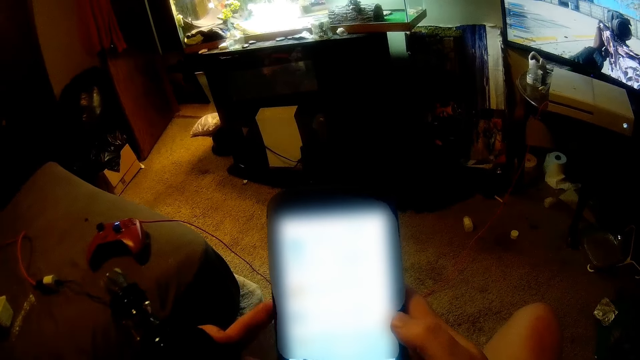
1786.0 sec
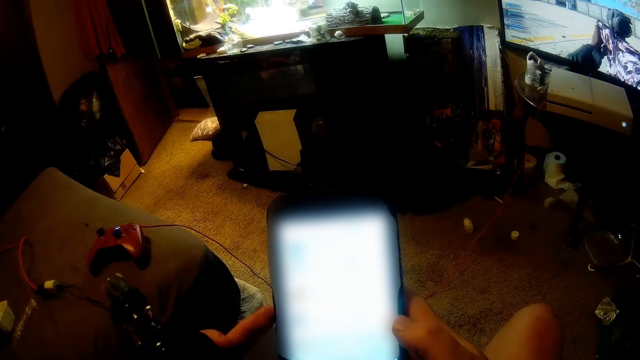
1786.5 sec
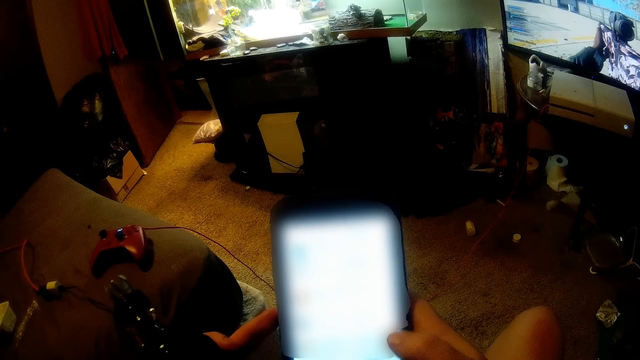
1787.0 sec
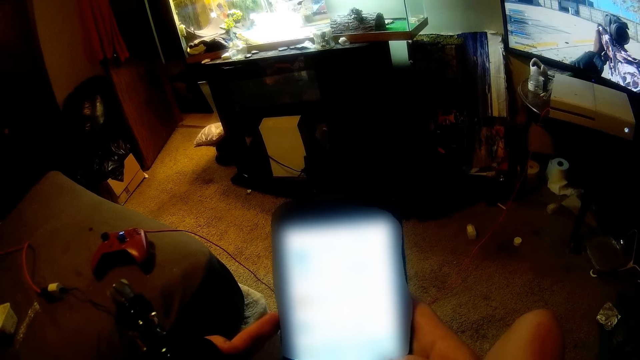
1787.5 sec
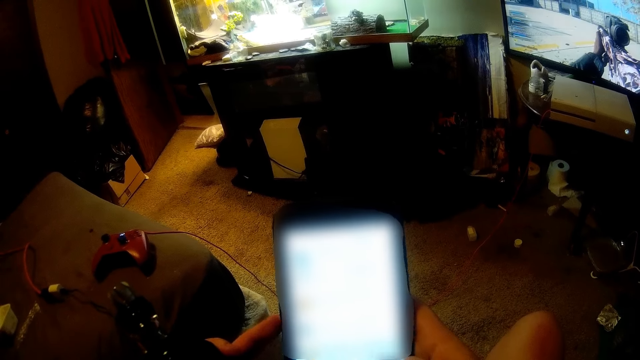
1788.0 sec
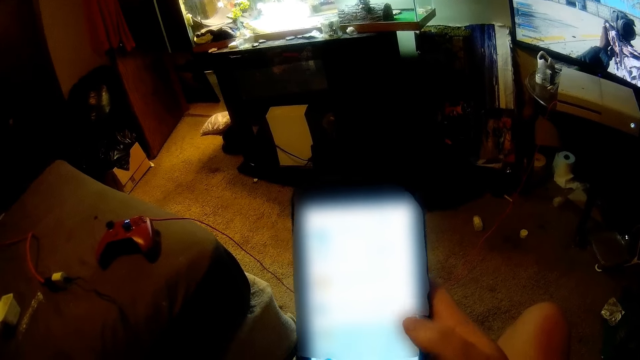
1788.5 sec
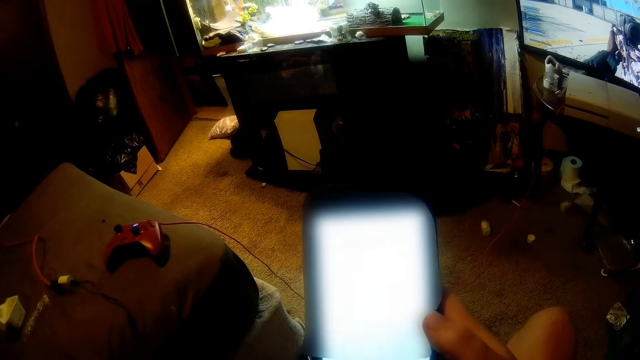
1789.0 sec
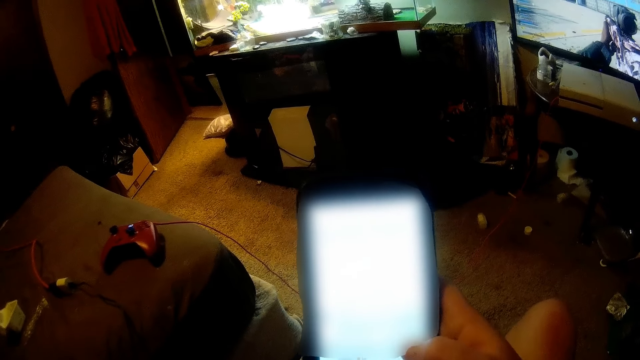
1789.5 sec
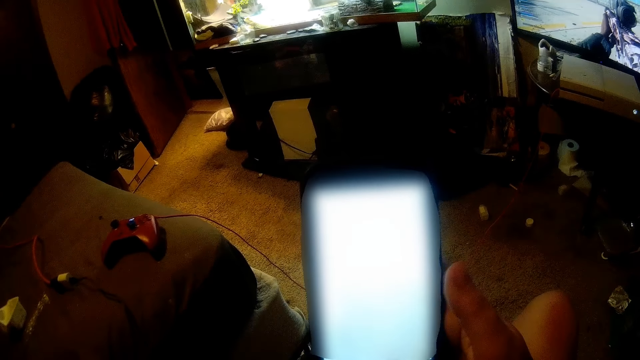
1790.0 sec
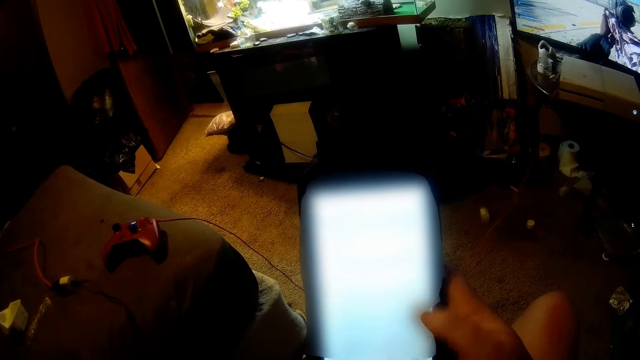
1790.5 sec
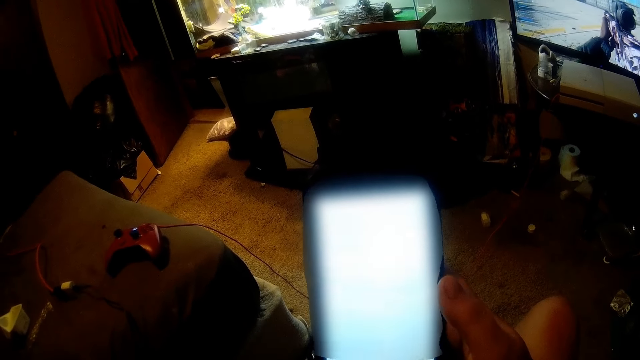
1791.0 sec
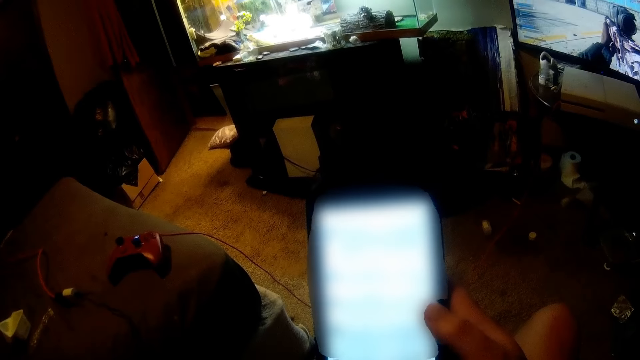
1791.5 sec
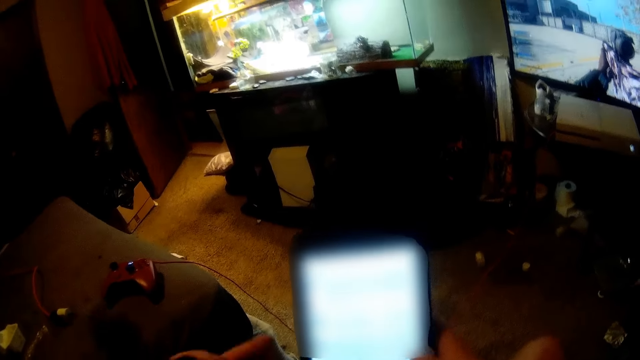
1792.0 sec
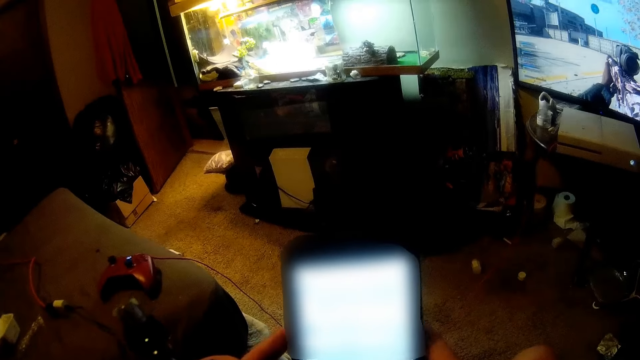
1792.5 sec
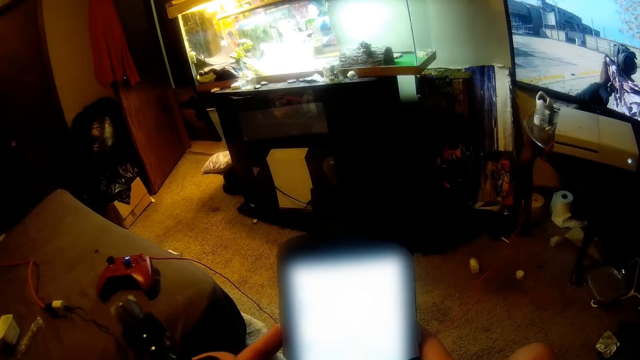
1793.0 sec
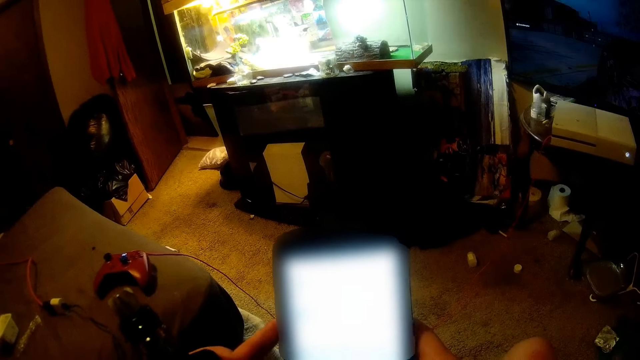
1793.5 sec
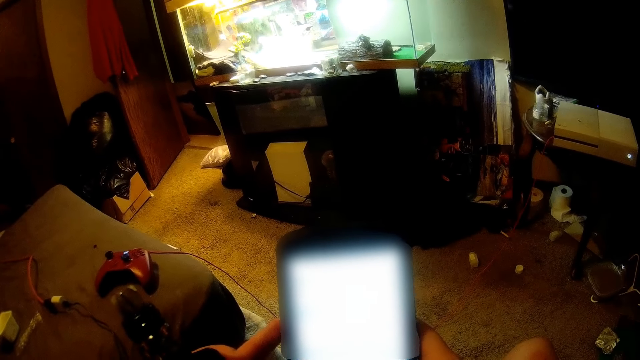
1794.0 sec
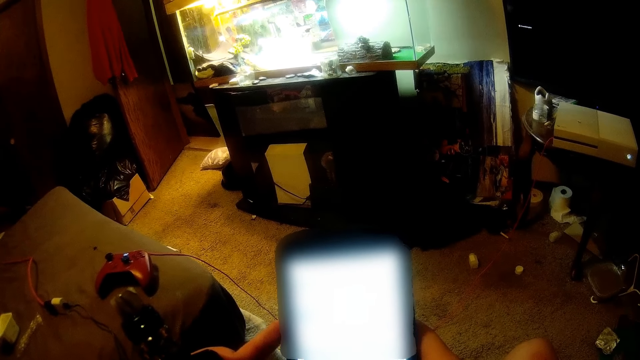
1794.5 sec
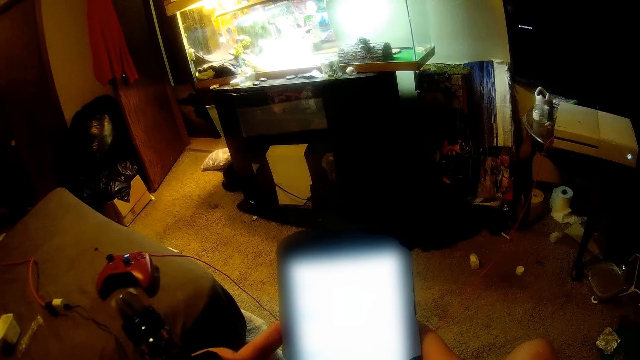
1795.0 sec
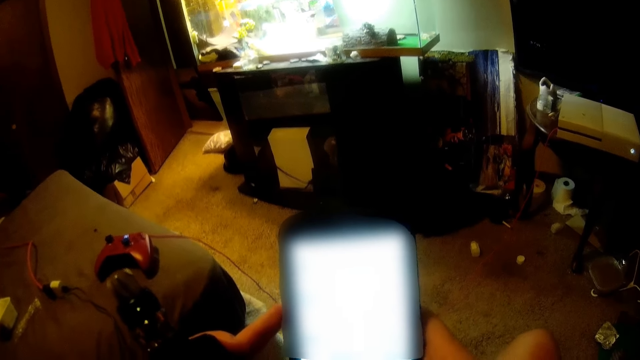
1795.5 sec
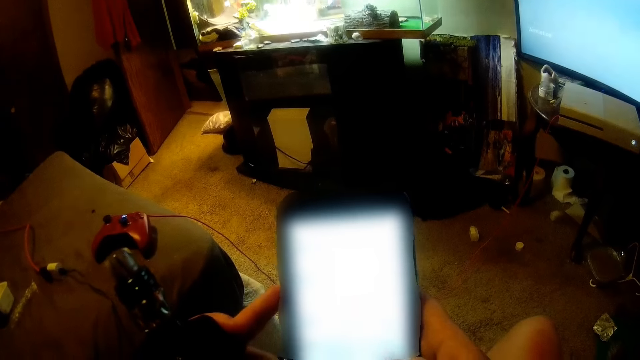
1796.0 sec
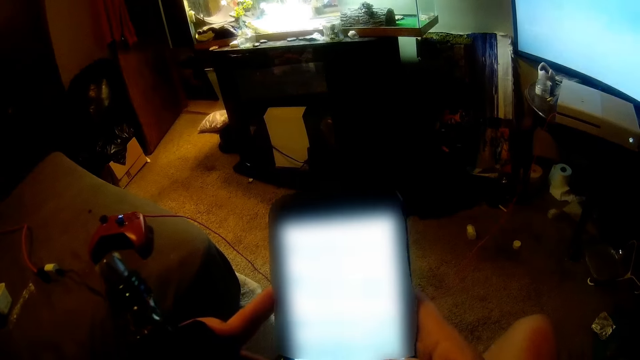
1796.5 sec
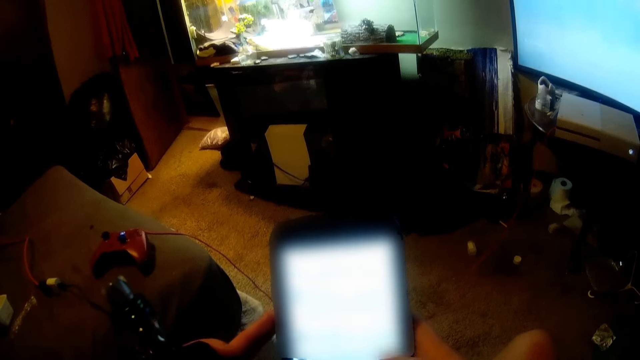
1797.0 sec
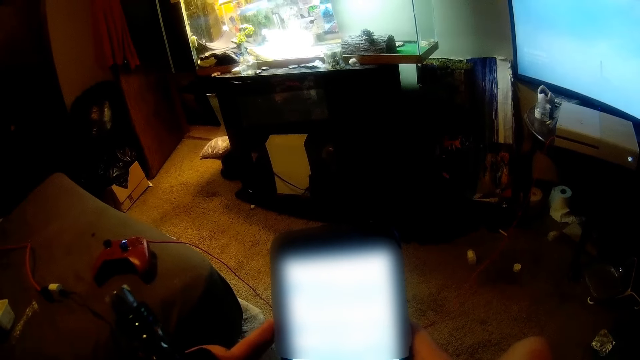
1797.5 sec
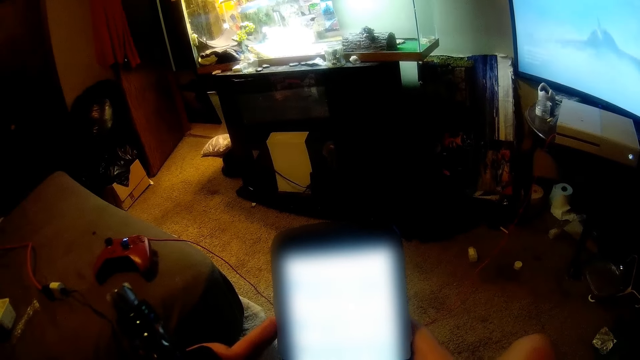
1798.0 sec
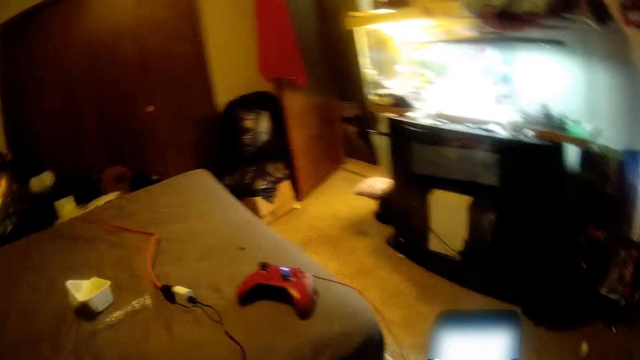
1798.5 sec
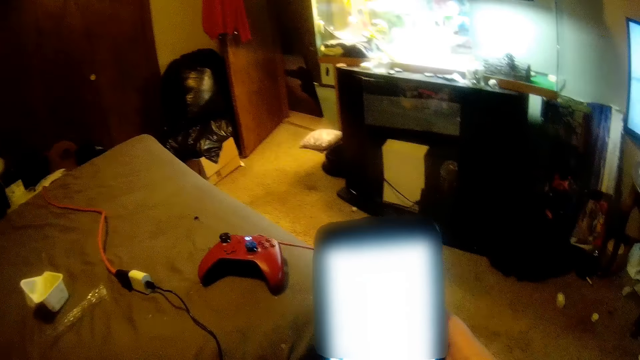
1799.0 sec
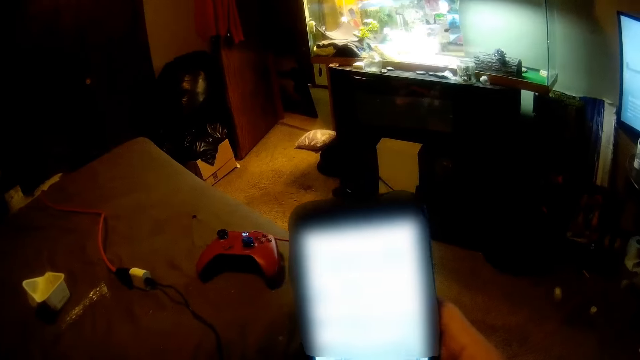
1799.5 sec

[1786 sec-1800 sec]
The camera wearer moves the pipe aside. They hold the pipe on the left hand. They move the pipe aside.
